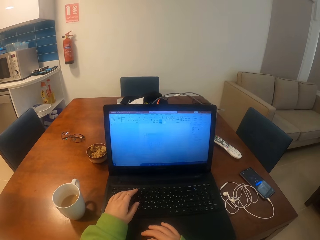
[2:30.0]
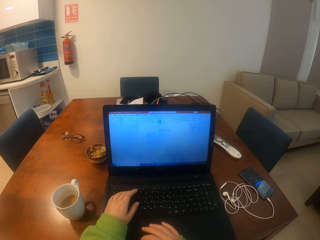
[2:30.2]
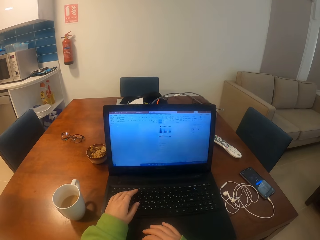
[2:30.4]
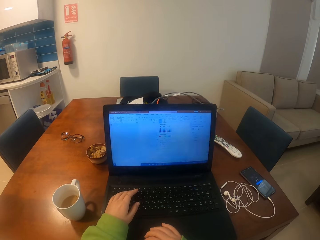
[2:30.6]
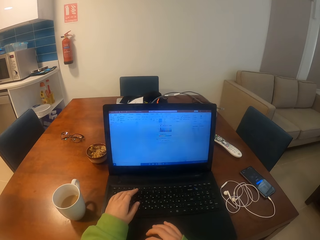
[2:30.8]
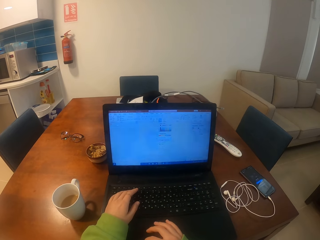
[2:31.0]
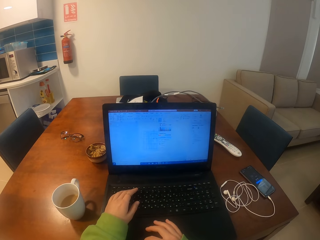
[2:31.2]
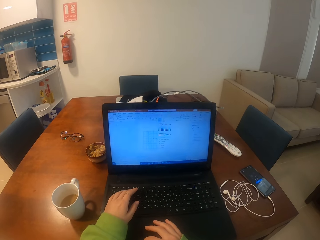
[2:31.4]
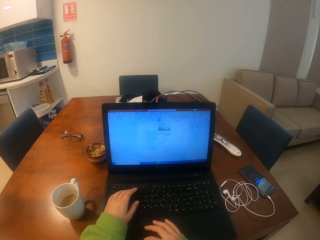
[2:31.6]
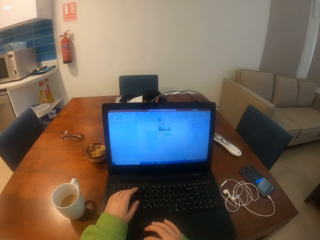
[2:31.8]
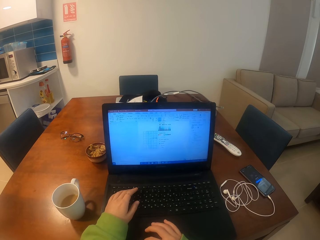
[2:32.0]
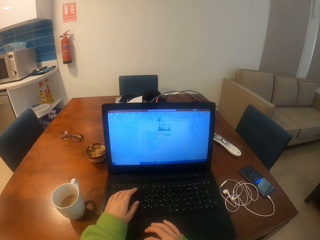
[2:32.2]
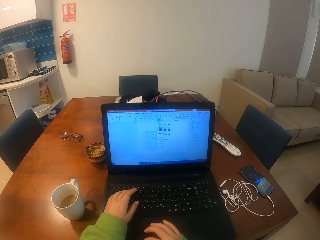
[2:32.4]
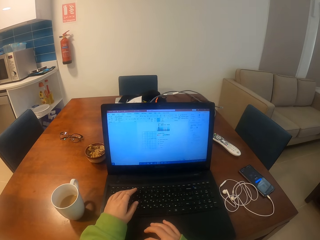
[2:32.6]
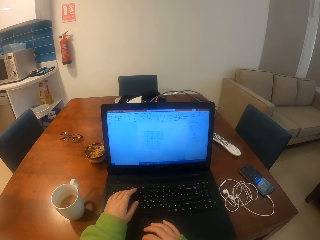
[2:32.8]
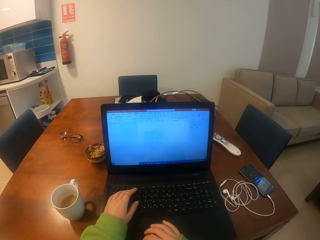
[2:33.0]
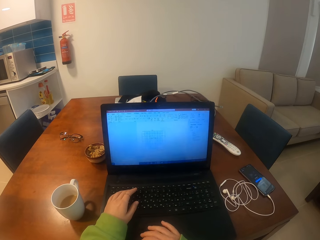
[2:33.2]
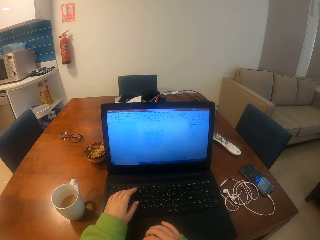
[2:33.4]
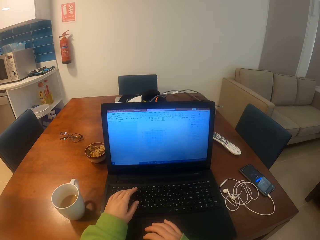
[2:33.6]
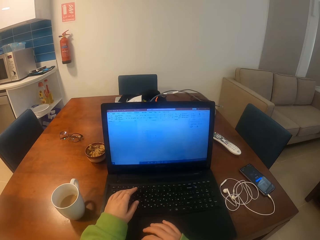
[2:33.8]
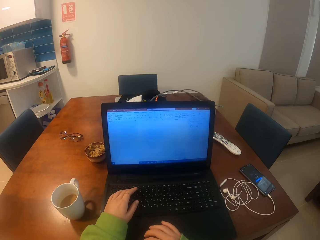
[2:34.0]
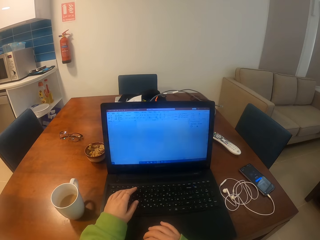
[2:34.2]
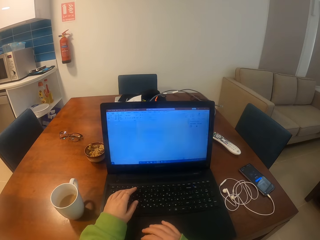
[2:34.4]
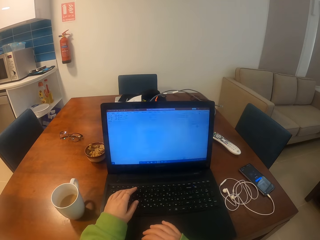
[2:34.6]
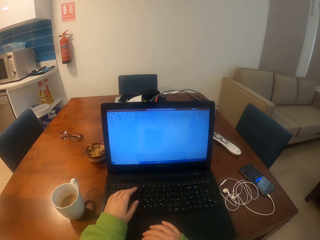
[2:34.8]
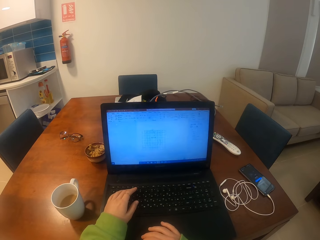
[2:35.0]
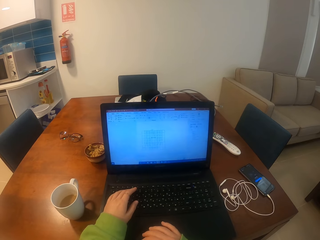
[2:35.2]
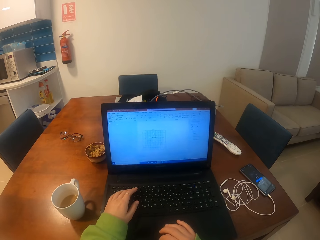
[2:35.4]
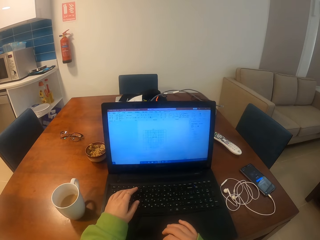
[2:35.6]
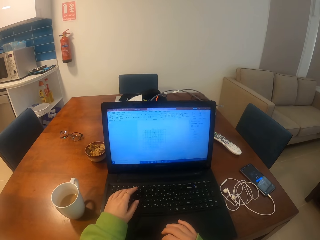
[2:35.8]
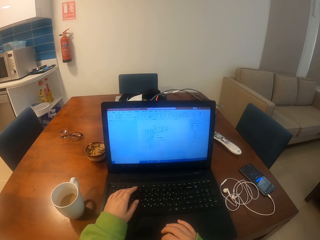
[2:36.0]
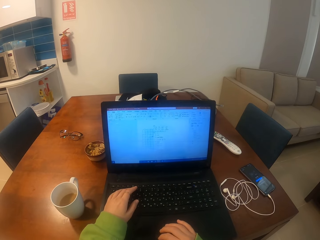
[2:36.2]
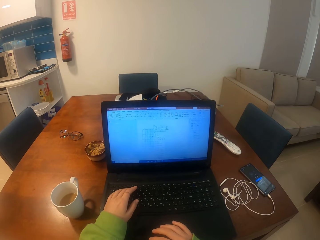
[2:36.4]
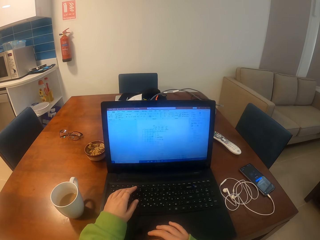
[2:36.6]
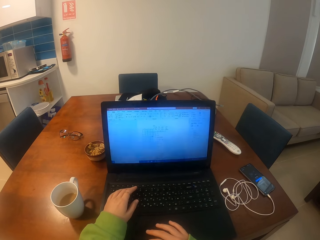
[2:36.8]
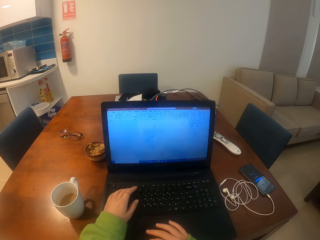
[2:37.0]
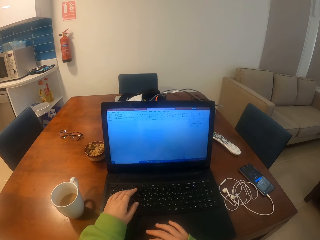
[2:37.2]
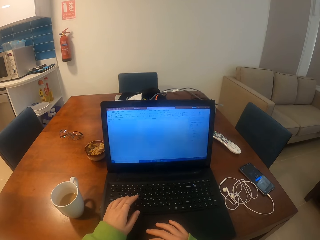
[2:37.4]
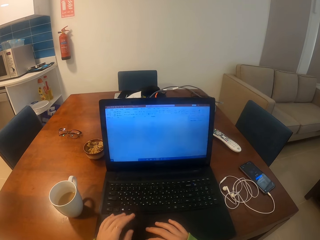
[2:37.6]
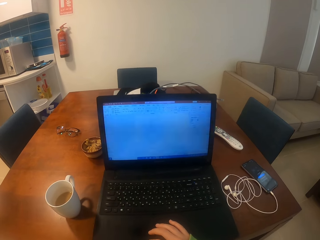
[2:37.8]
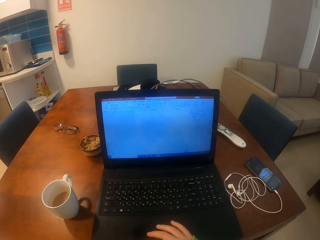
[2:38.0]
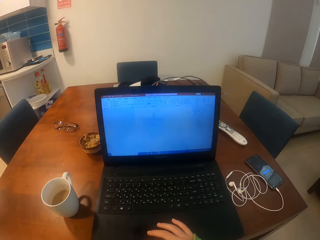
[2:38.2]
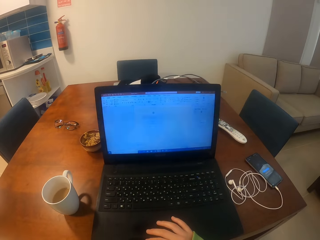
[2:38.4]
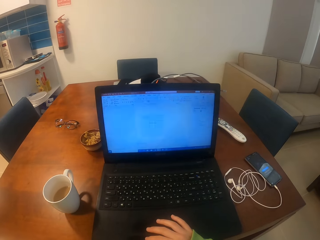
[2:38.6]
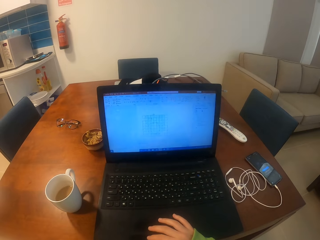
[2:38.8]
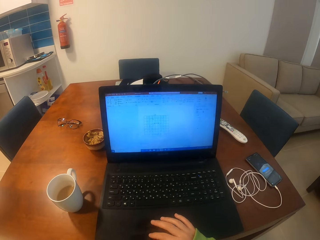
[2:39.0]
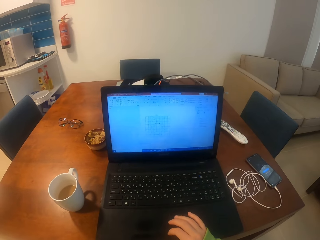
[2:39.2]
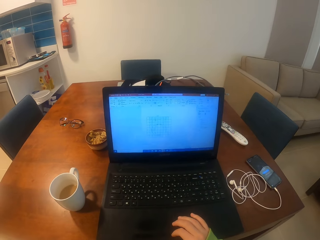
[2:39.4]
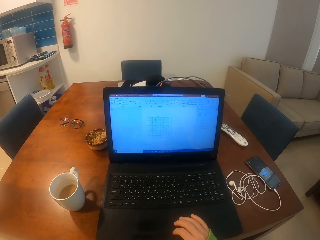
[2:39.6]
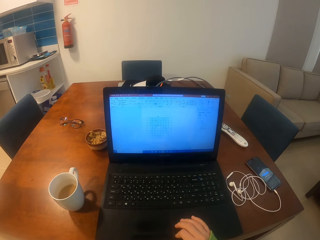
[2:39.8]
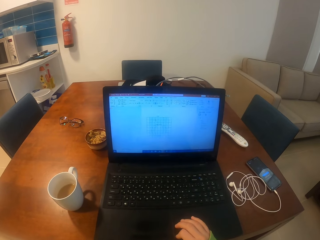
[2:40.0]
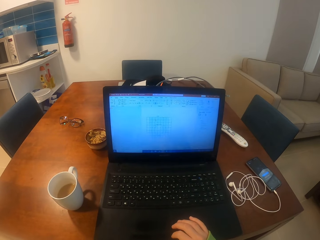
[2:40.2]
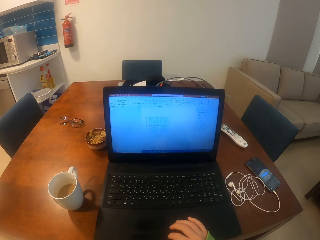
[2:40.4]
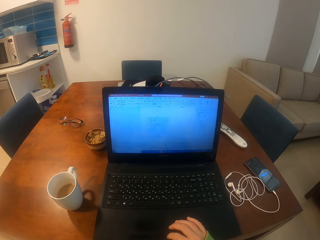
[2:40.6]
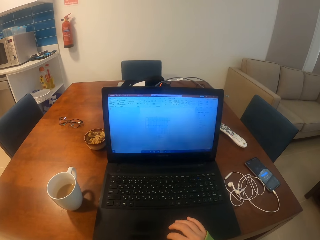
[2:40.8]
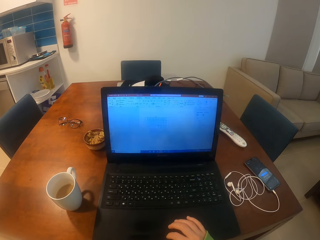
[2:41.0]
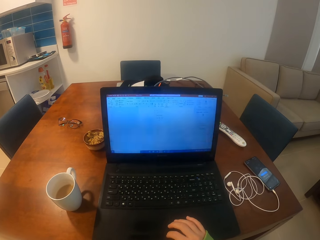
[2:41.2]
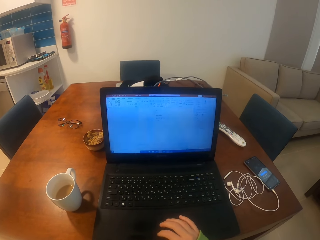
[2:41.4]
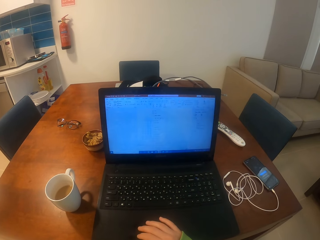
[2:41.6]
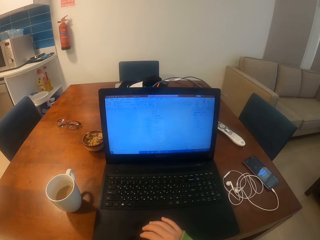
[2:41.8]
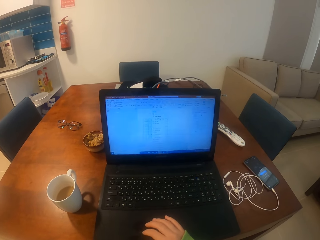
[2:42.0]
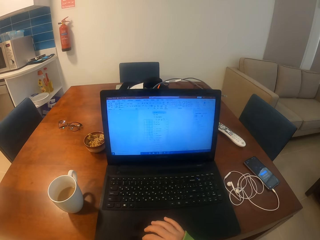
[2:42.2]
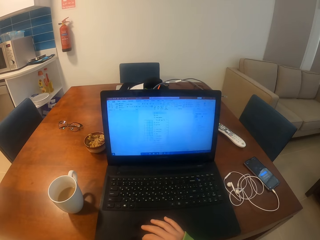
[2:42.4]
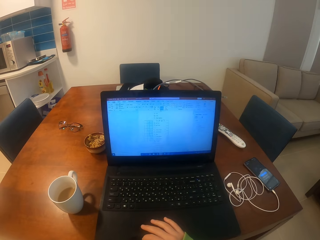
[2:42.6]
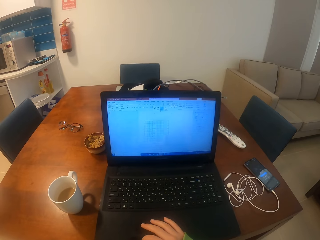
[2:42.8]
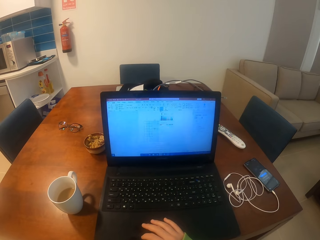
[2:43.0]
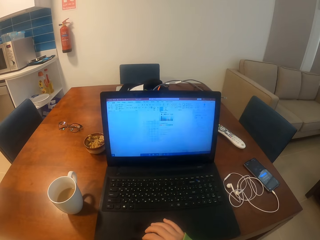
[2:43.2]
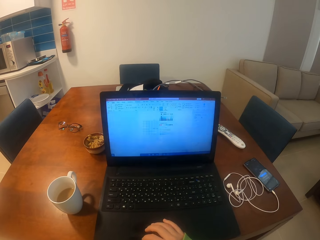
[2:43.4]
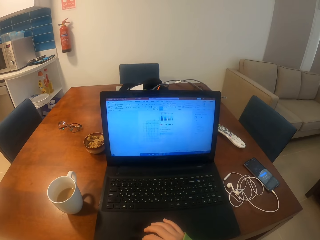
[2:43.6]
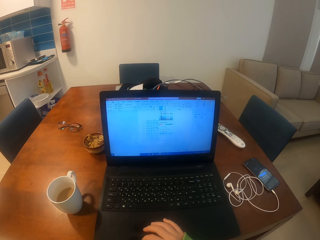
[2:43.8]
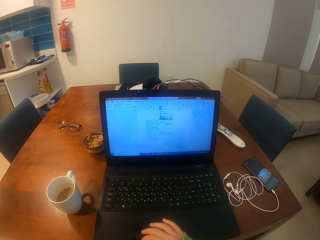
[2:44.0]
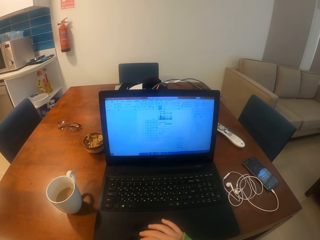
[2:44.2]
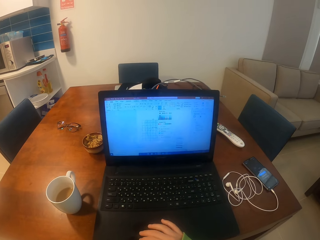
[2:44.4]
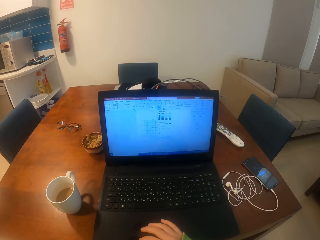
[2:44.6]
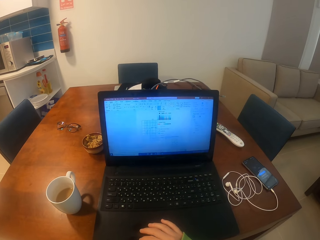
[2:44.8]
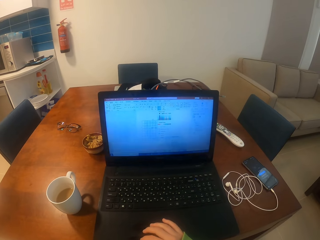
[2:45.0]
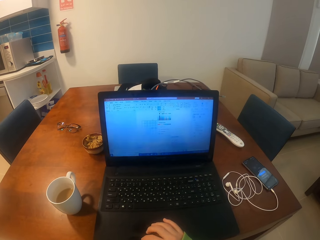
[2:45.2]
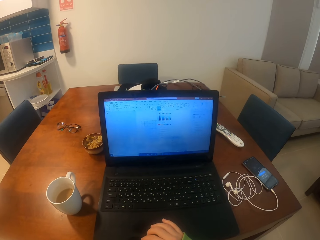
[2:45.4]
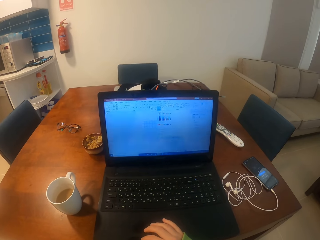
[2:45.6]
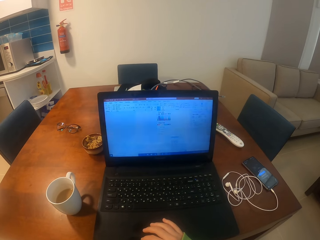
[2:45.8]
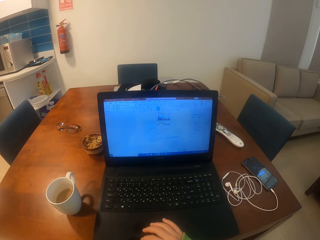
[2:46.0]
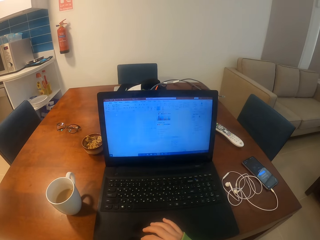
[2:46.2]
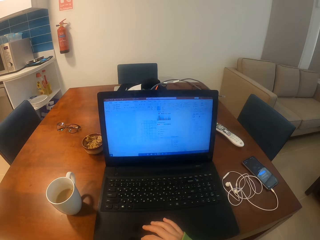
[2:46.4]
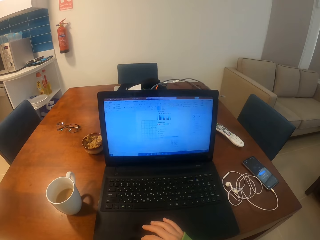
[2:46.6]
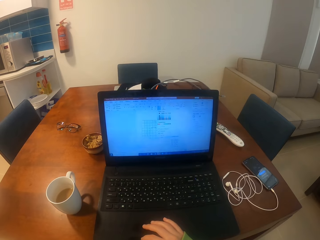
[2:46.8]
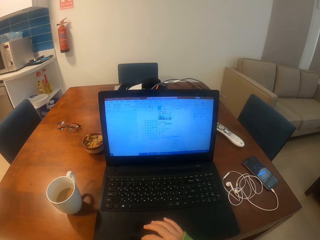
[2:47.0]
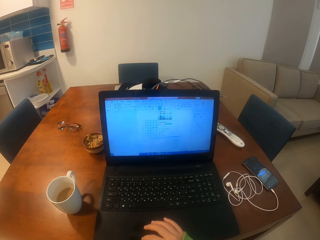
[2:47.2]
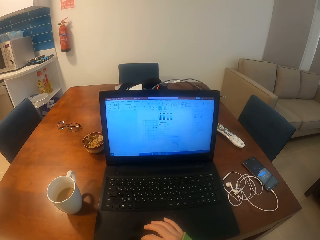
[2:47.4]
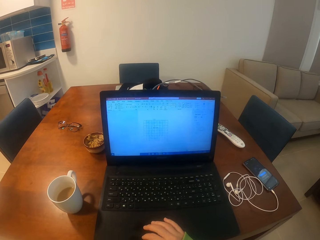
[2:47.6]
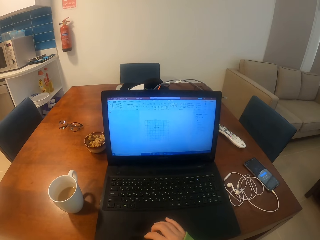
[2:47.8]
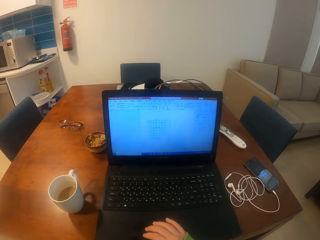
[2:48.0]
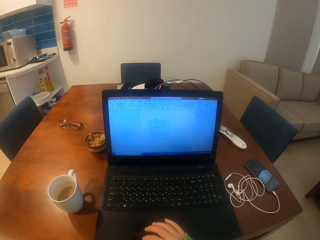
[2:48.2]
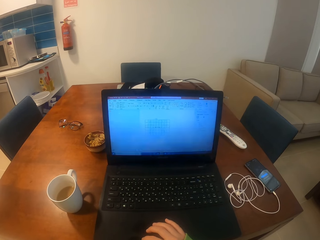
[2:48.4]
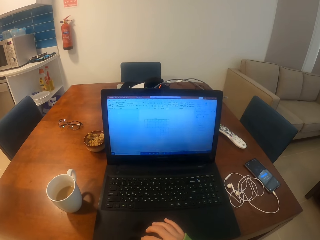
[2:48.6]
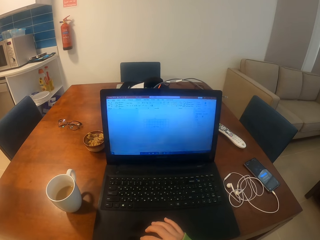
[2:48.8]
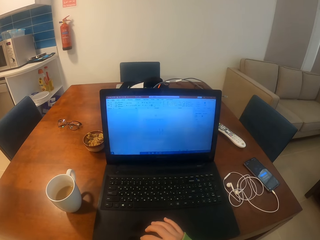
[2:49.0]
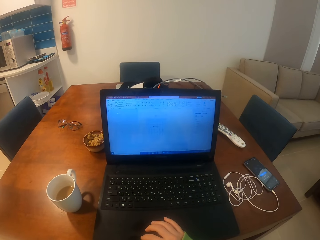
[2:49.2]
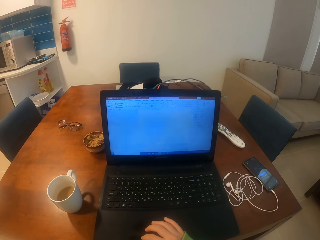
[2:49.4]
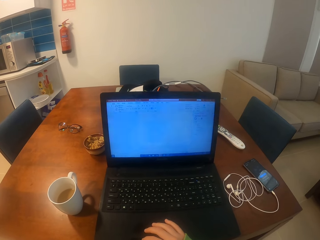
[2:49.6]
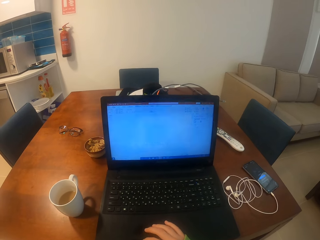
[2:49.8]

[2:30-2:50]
The camera wearer operates a laptop with her hands. She moves her hands on the laptop. She operates the laptop with her hands. She moves her hands on the laptop.

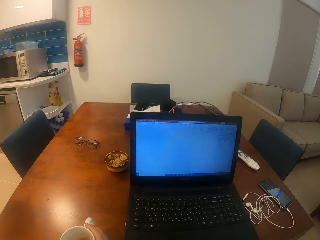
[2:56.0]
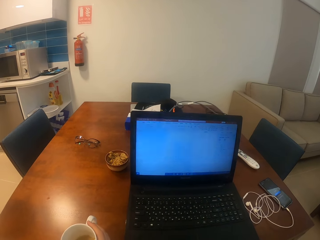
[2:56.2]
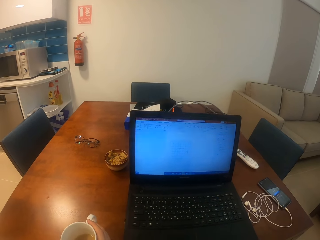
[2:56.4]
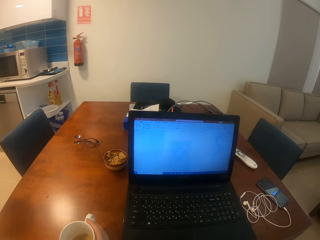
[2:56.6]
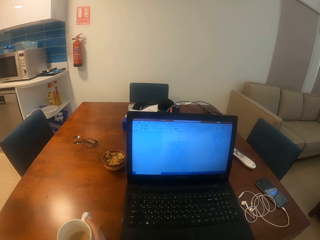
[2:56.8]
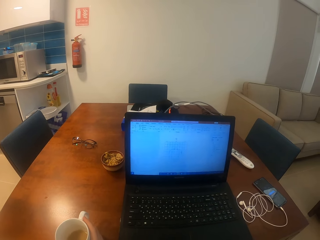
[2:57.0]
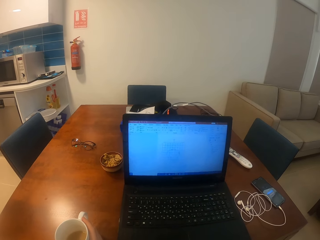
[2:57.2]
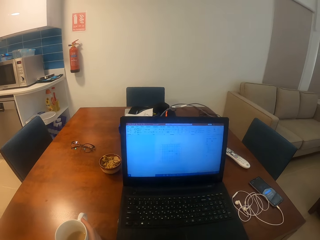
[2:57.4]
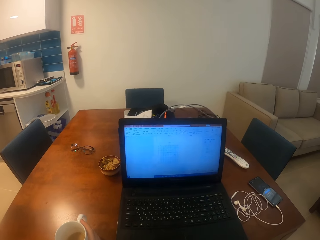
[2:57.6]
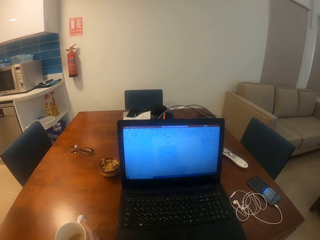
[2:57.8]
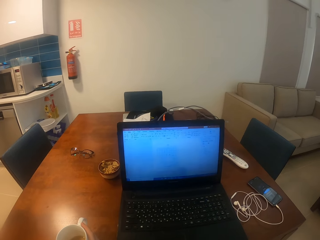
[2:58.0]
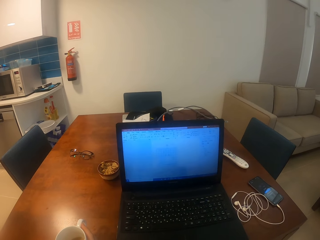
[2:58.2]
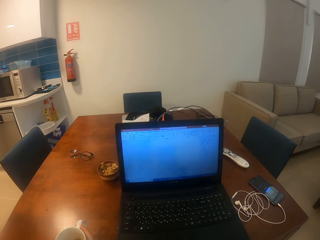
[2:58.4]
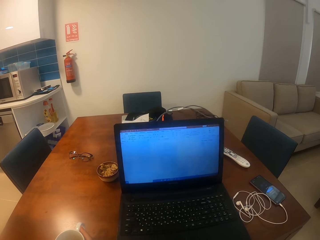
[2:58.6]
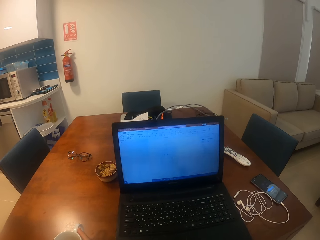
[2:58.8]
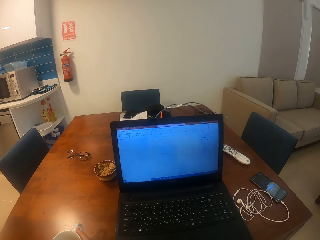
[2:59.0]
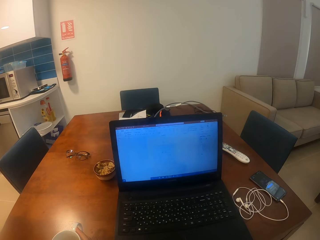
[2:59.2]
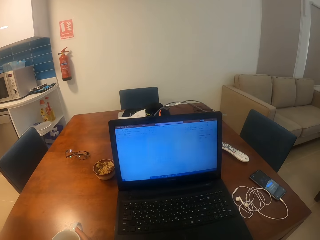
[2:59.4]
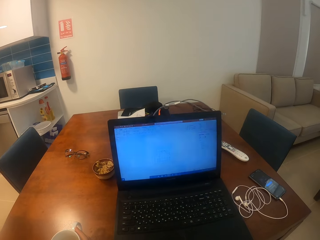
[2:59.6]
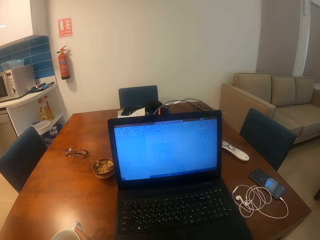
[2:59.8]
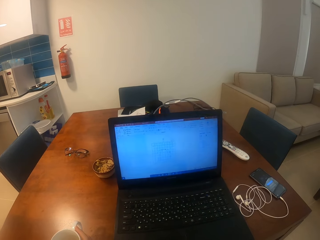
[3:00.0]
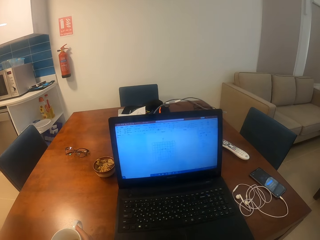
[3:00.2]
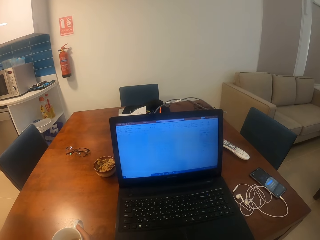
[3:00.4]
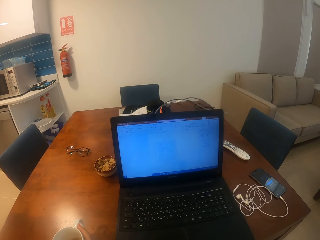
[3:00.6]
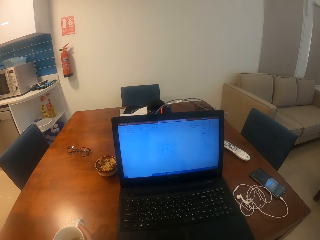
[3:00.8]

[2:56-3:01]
The camera wearer puts down a mug on a table. They stare at the laptop. They look around a room.
